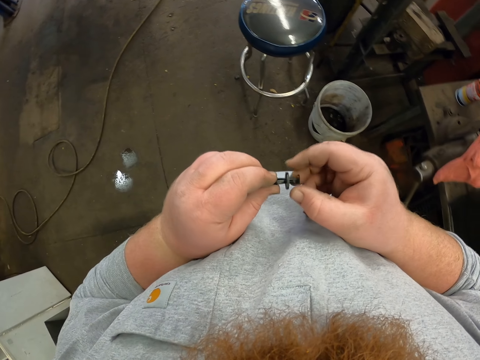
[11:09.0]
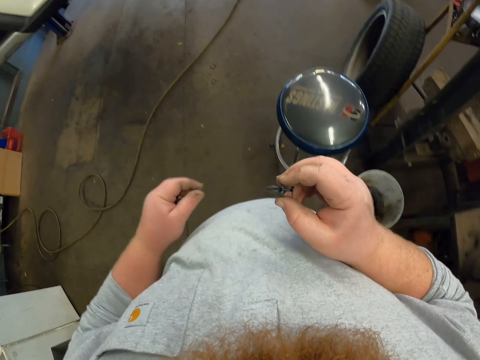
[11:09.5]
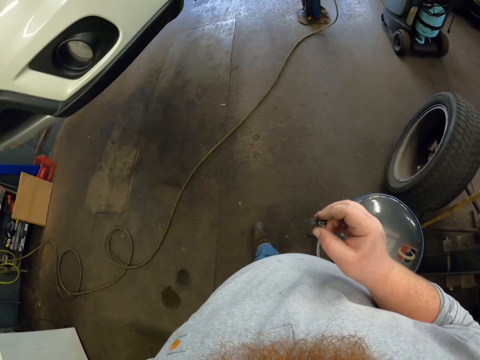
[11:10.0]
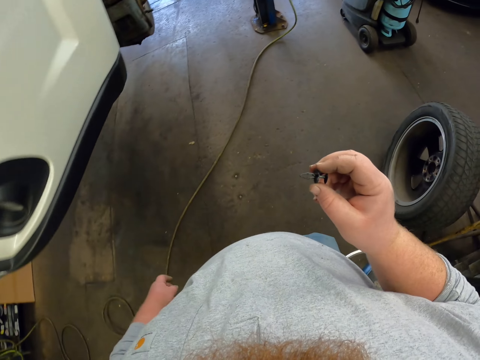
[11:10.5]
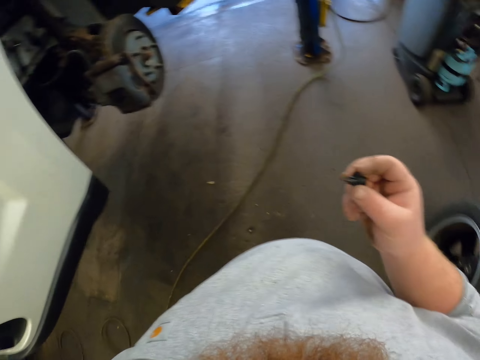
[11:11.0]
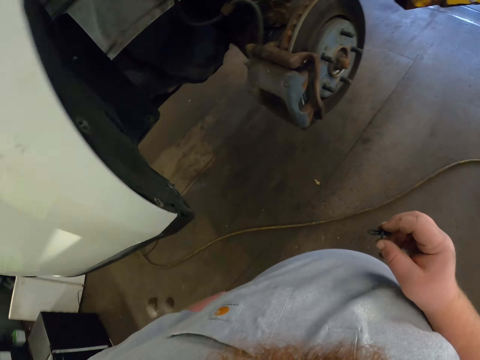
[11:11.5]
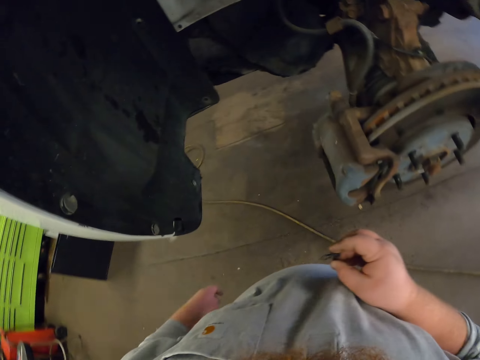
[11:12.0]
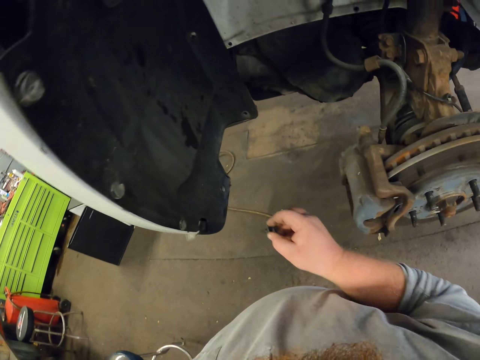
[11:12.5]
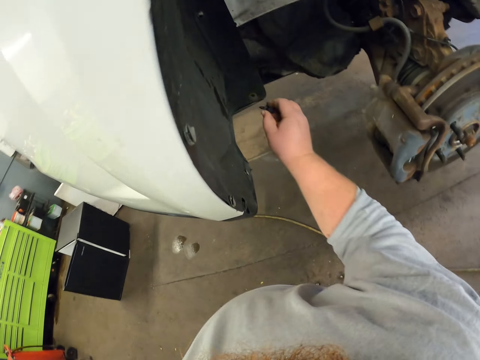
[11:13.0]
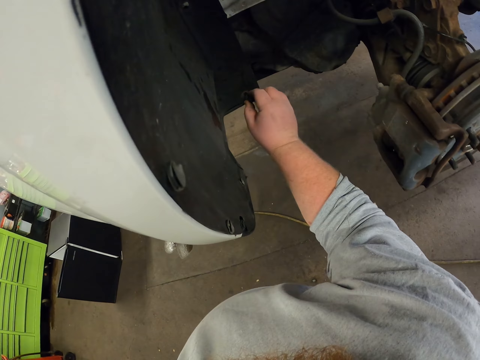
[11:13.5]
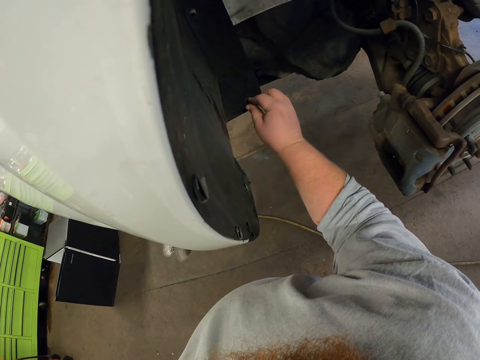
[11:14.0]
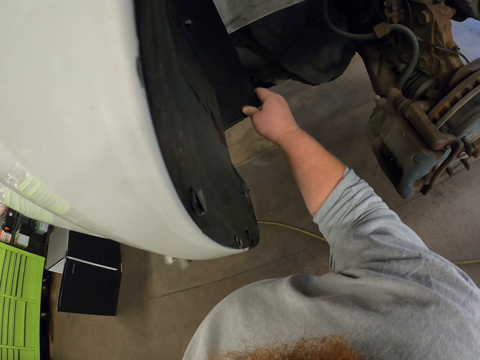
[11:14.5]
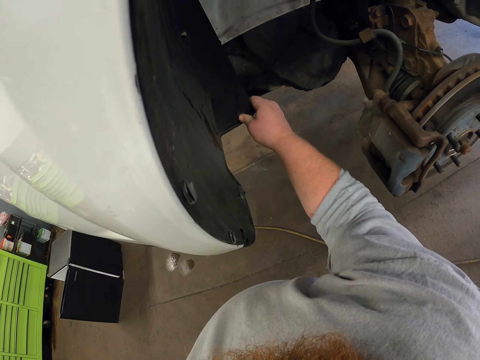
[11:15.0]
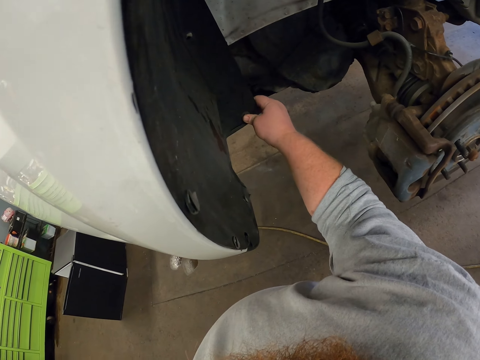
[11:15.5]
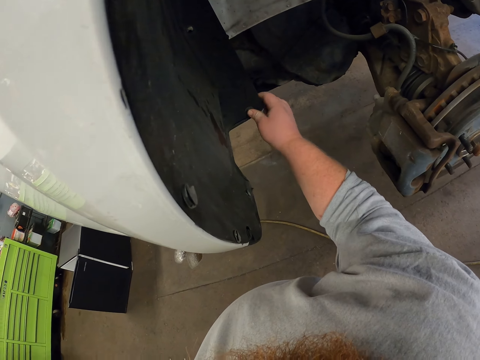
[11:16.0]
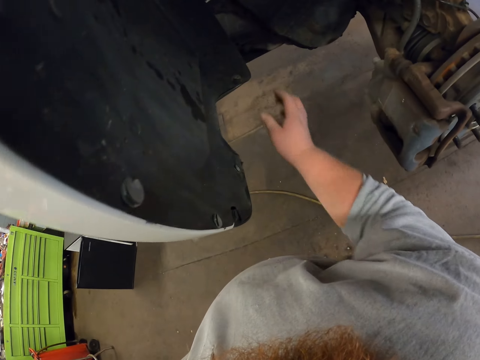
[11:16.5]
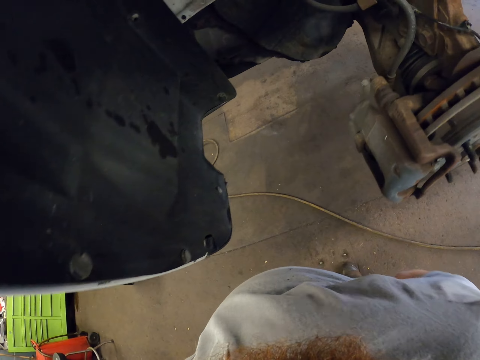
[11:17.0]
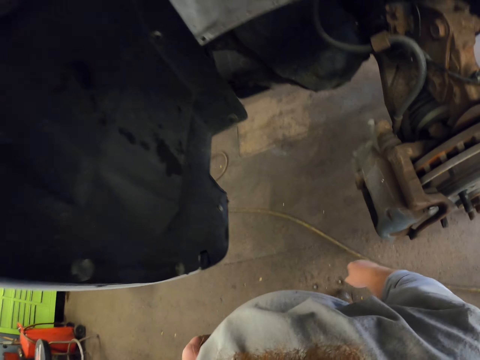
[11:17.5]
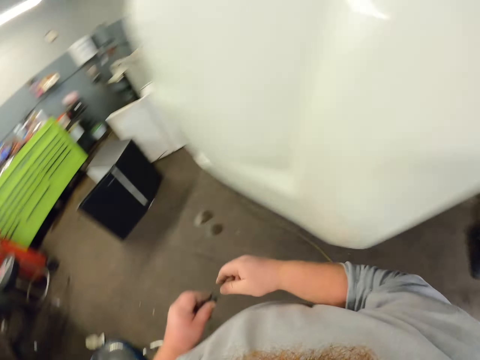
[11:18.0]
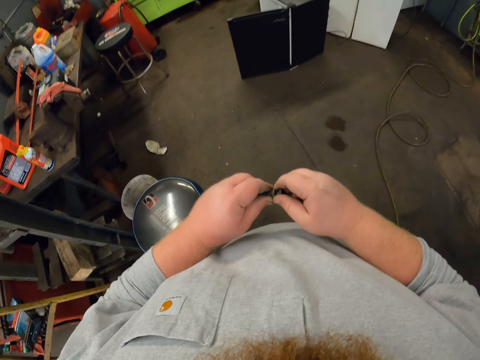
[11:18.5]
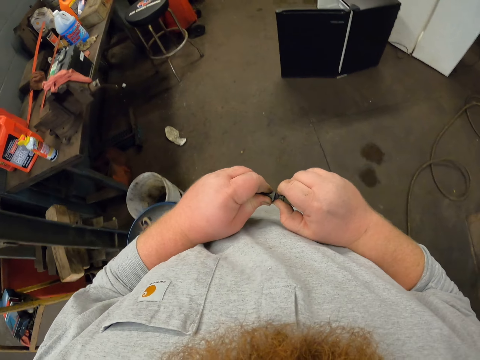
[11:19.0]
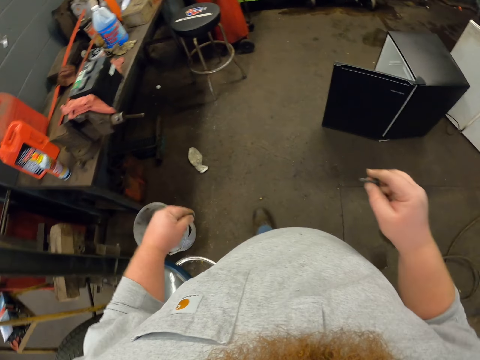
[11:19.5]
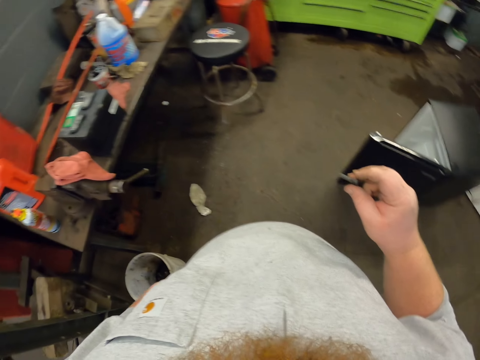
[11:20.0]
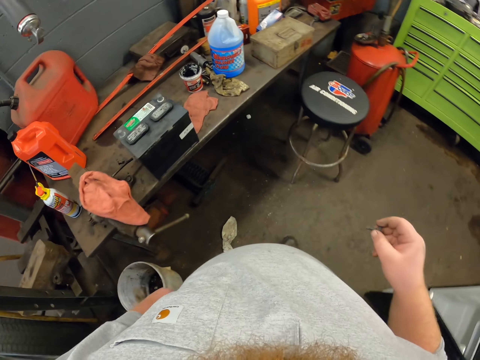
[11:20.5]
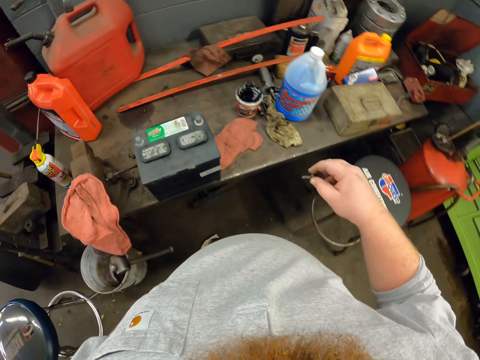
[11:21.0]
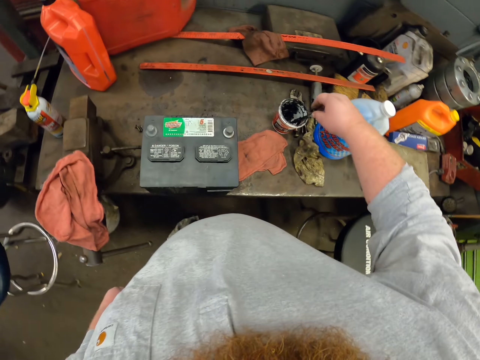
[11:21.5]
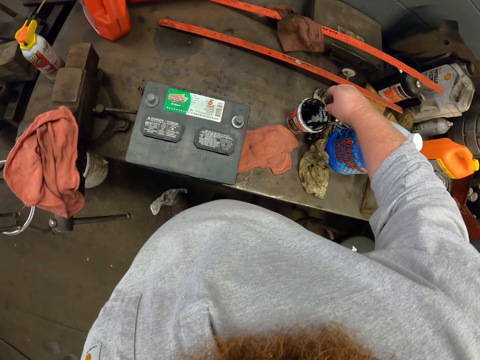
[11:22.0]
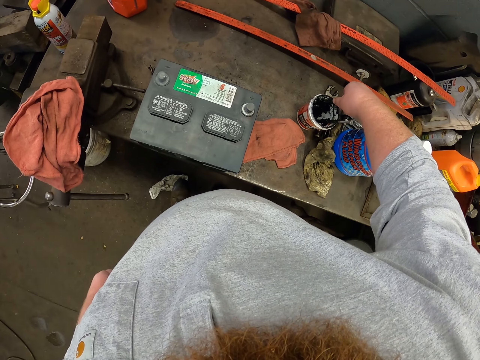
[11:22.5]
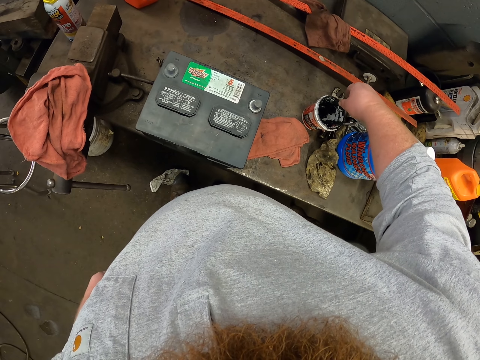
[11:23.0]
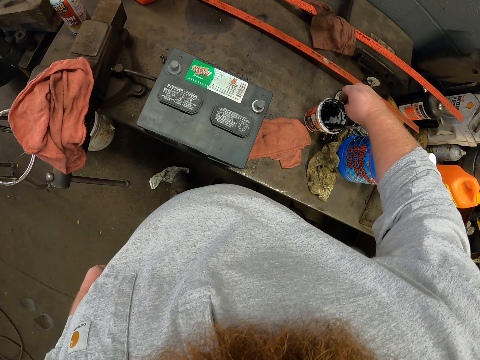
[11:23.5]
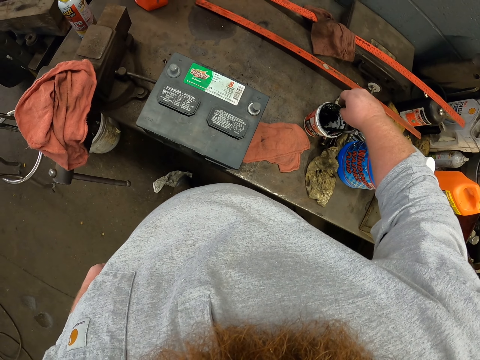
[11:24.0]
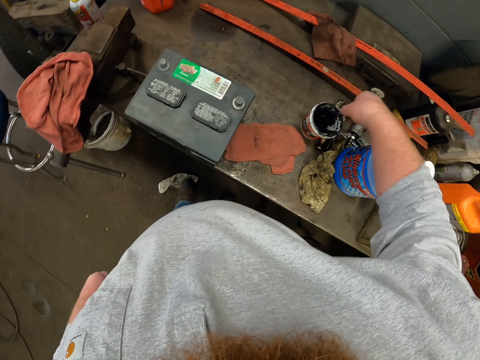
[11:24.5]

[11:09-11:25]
The camera wearer walks in the workshop towards the car. They place the bolt in the fender lining. They fix the screw on the car. They stare at the fender lining. They separate the bolts. They walk in the workshop towards the oil. They rub the bolt on the oil. They dip the screw in the oil.

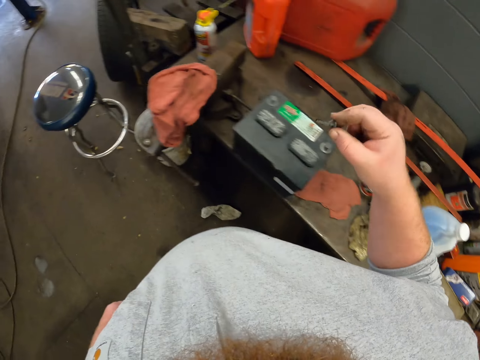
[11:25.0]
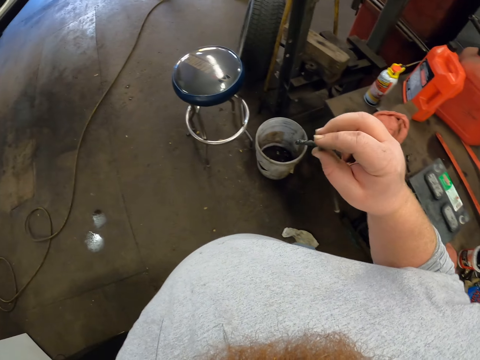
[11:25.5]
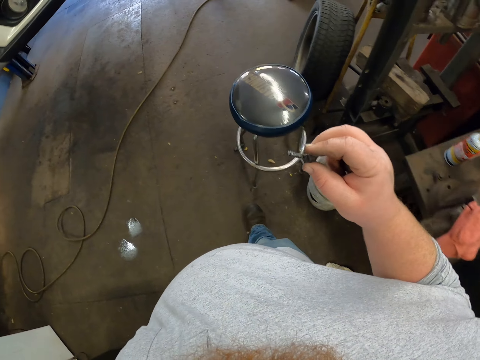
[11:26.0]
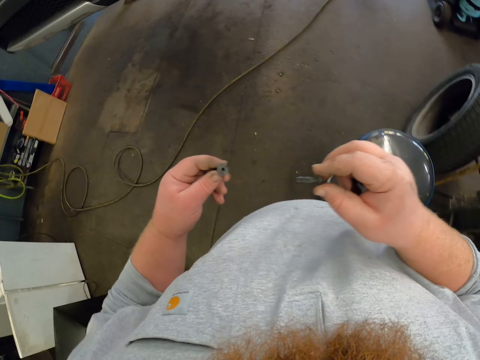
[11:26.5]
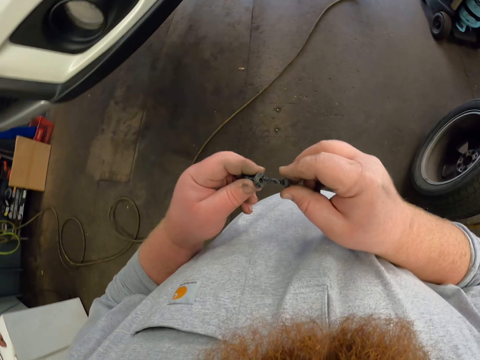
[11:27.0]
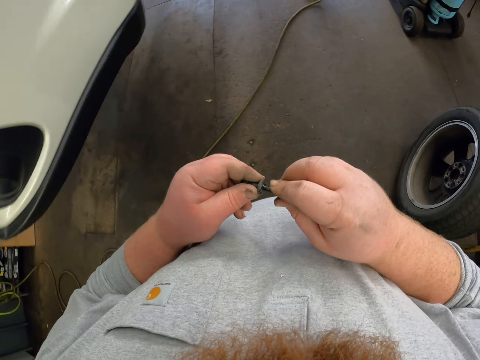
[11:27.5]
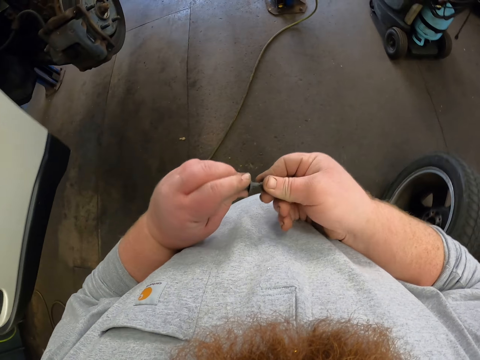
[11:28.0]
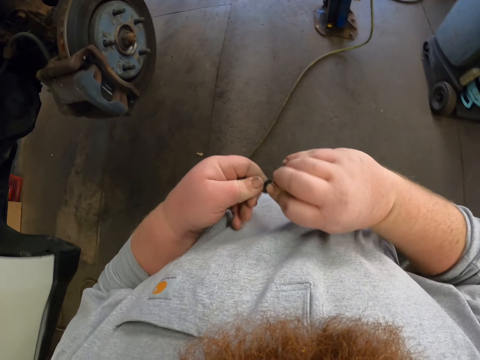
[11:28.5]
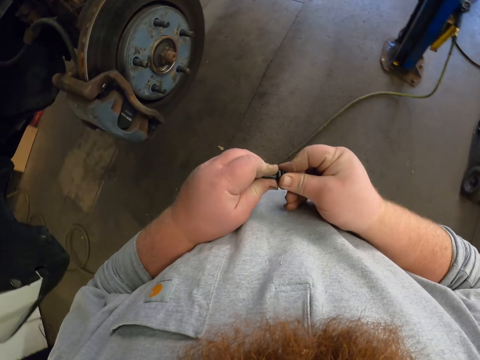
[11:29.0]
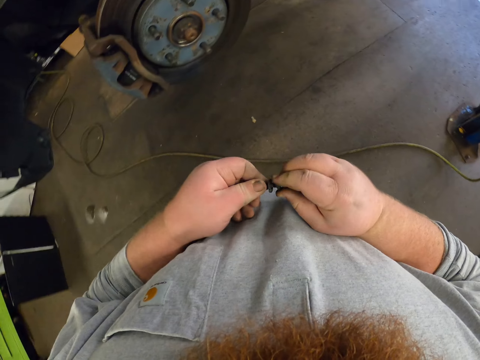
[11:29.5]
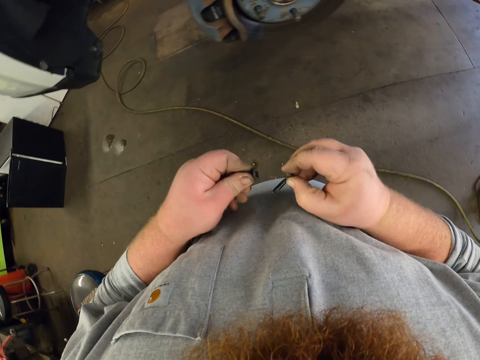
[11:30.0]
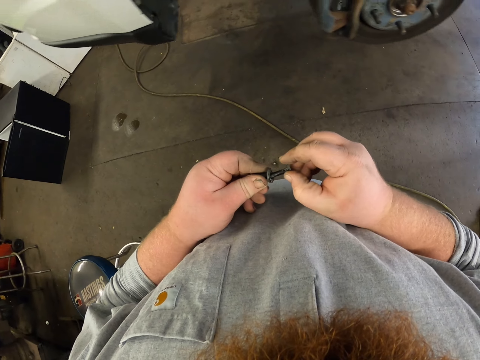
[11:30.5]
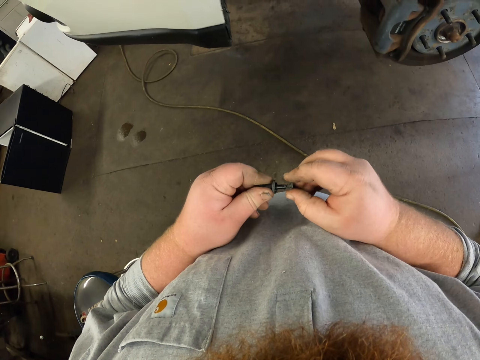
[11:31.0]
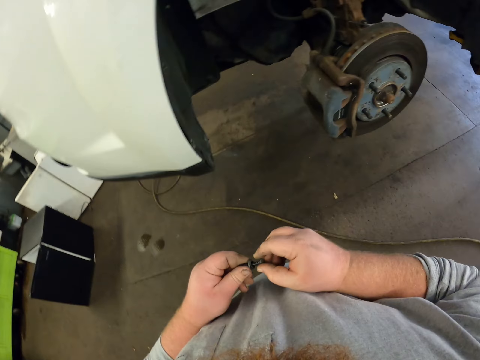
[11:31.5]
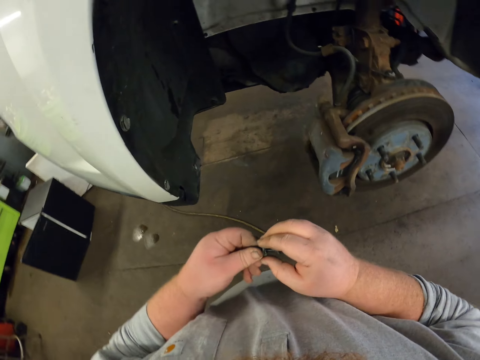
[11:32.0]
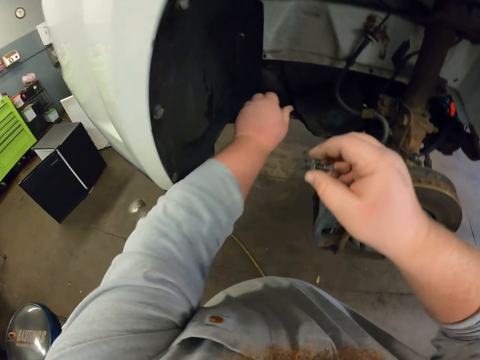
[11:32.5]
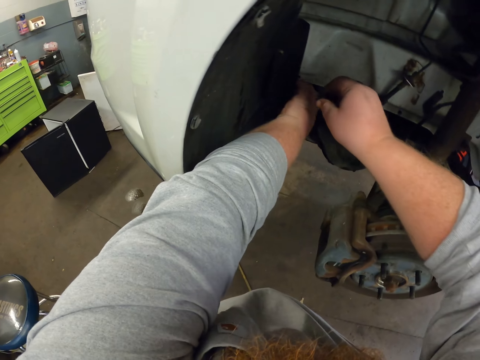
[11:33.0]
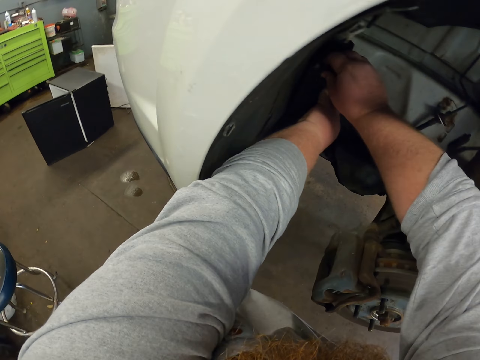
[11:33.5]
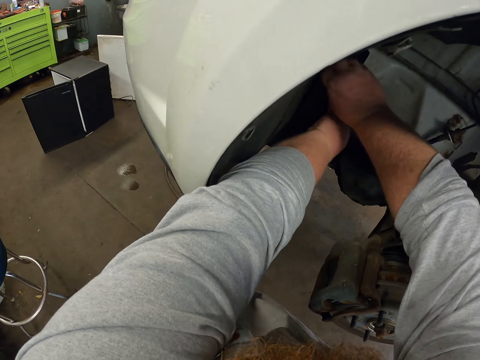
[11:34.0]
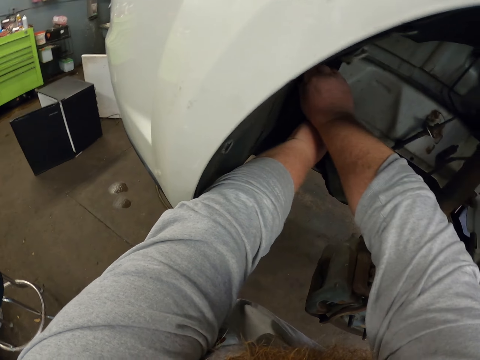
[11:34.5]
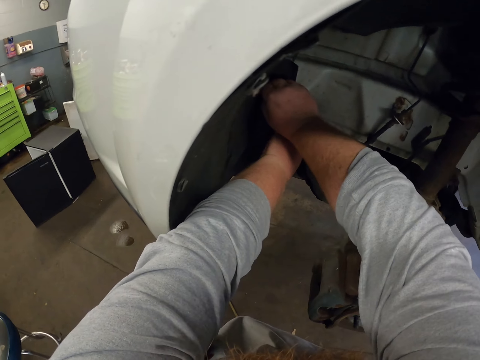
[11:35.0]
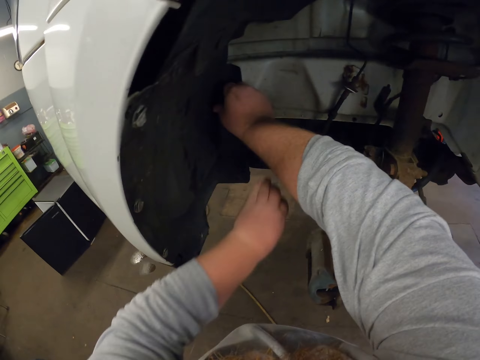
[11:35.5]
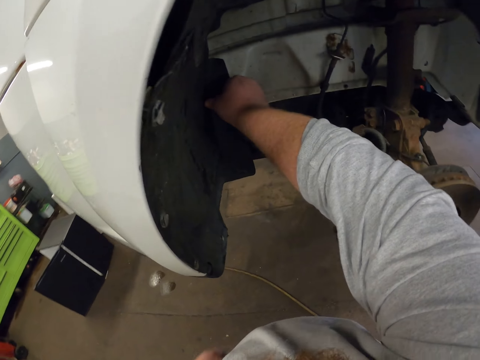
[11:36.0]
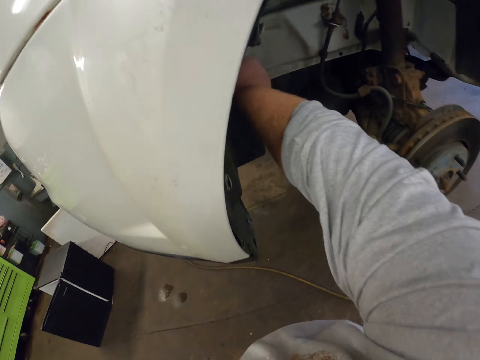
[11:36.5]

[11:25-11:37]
The camera wearer walks in the workshop towards the car. He places the bolts together. He attaches a screw on something. He separates the bolts. He places the bolts together. He places the bolts in his right hand. He places the bolt in the fender lining. He fixes the screw on the car.
